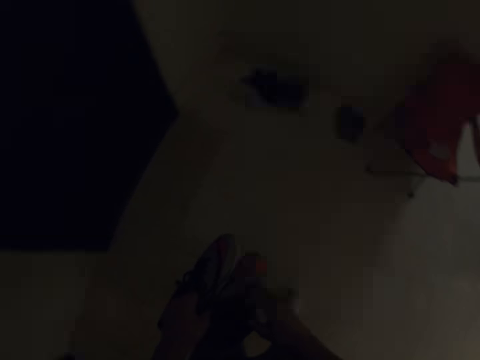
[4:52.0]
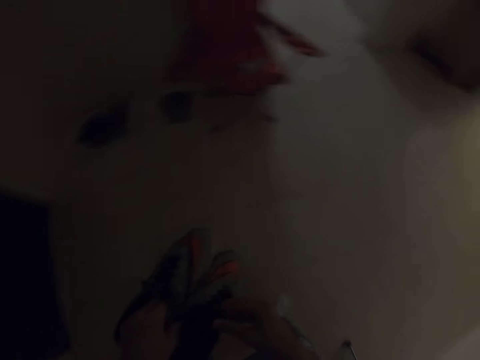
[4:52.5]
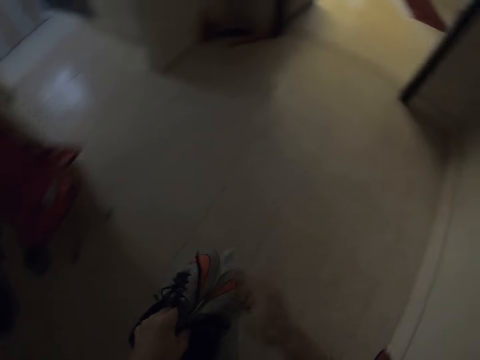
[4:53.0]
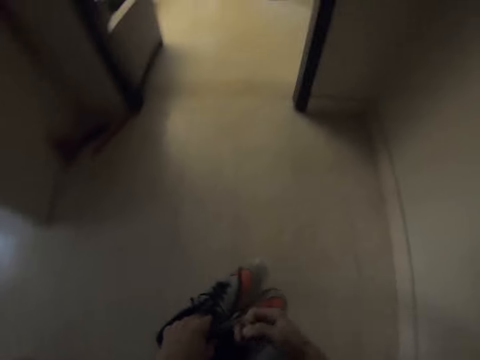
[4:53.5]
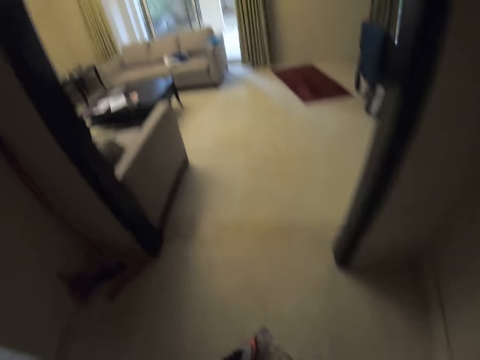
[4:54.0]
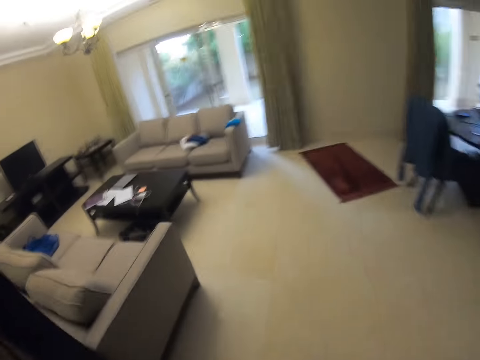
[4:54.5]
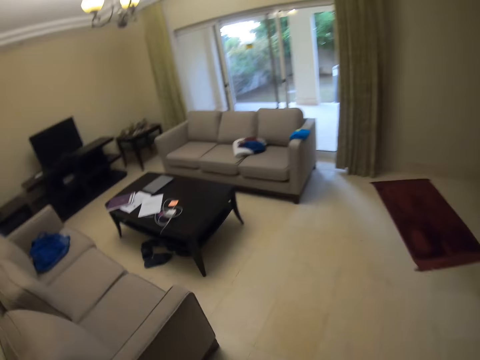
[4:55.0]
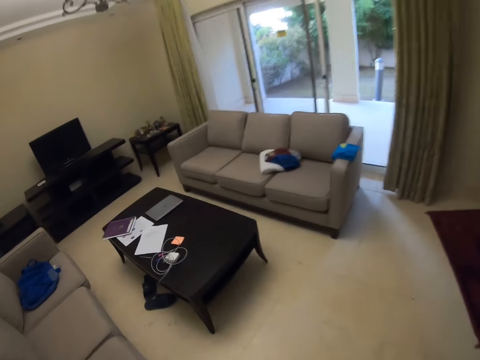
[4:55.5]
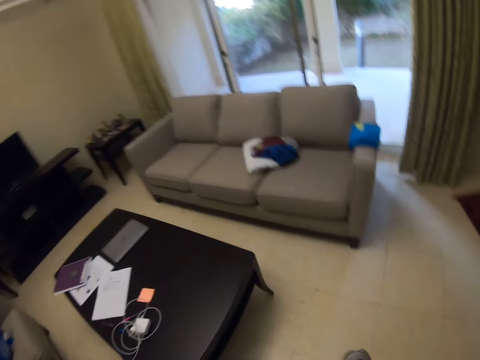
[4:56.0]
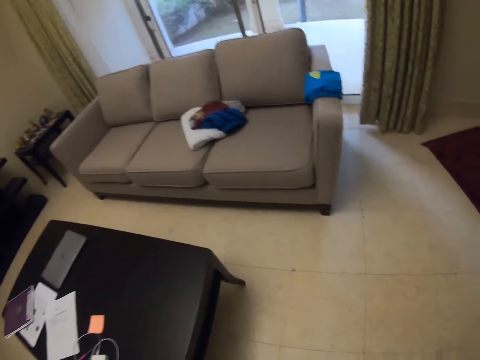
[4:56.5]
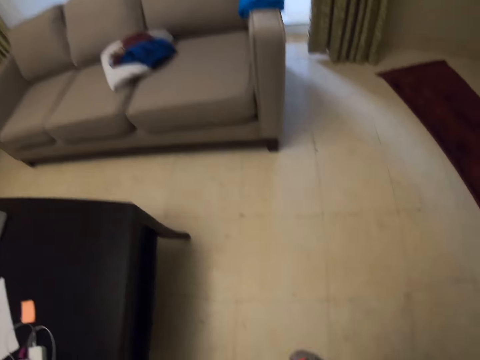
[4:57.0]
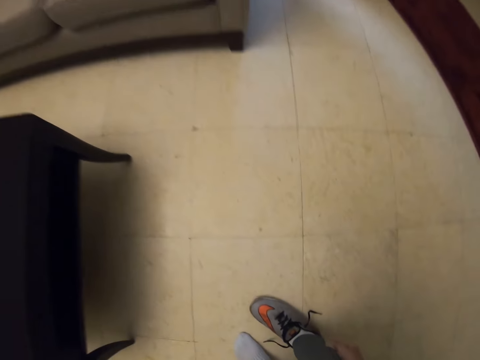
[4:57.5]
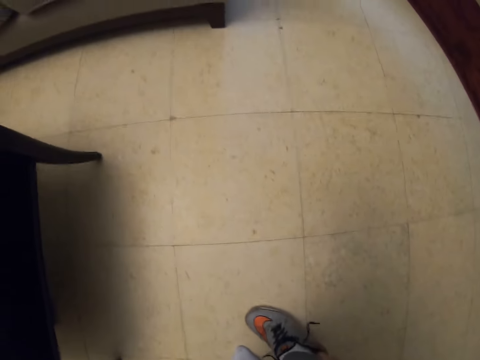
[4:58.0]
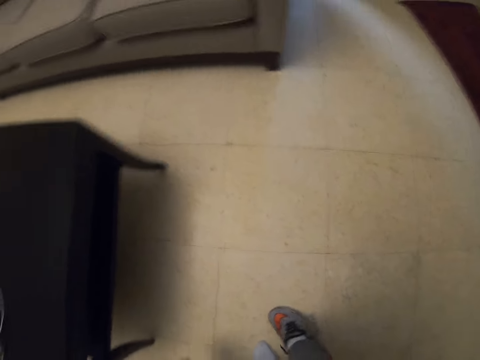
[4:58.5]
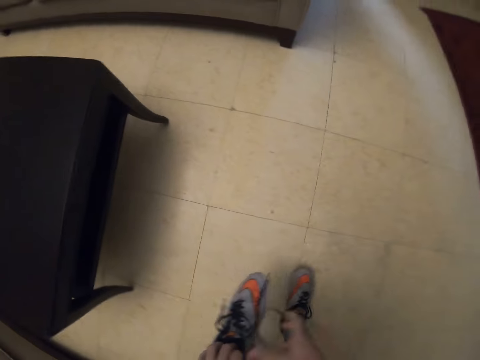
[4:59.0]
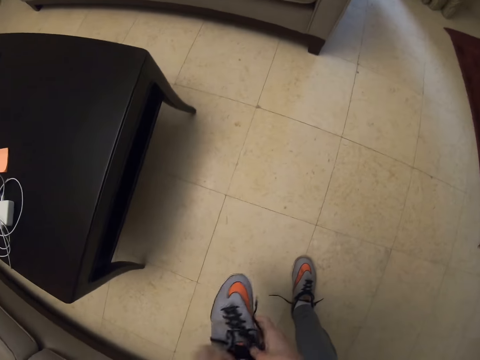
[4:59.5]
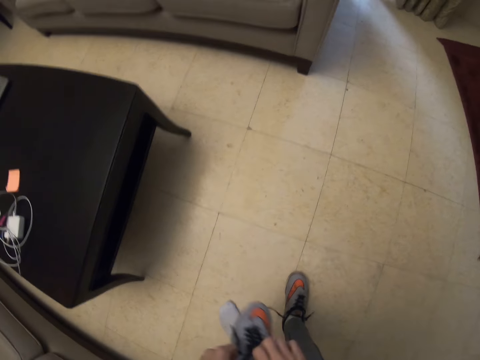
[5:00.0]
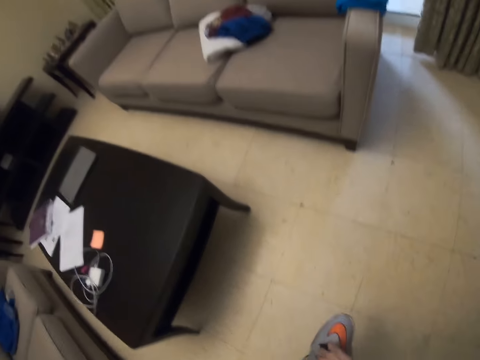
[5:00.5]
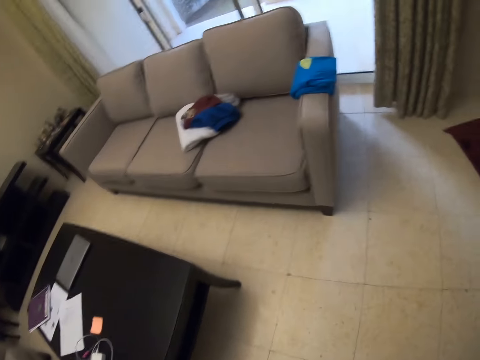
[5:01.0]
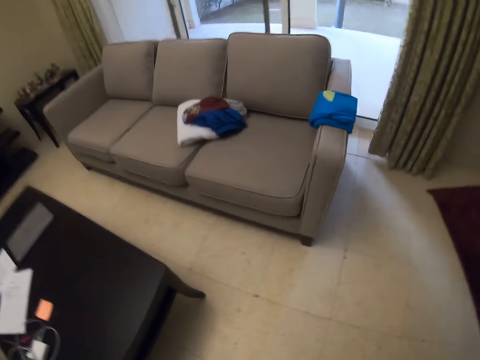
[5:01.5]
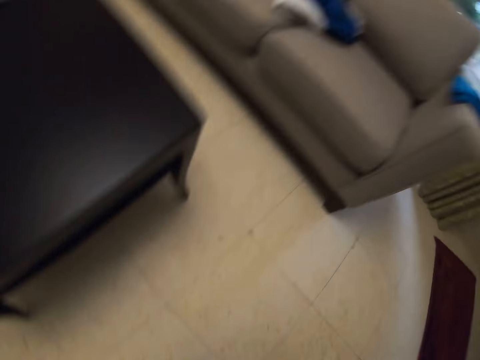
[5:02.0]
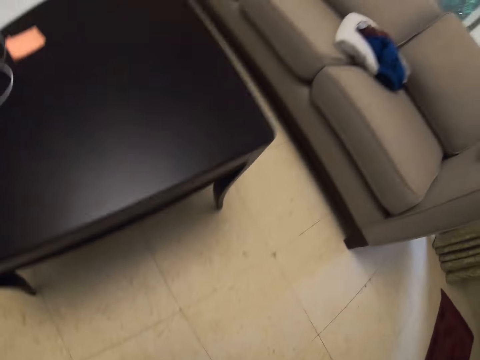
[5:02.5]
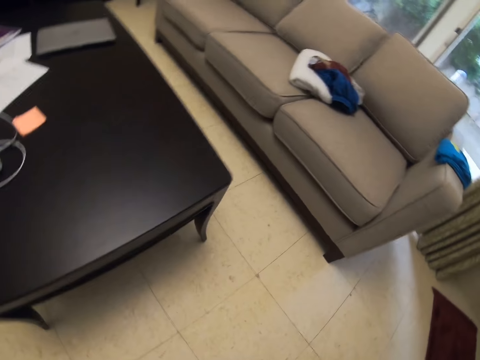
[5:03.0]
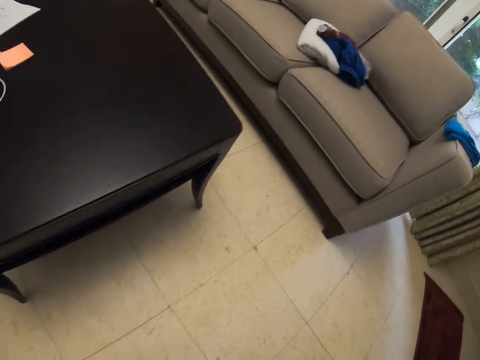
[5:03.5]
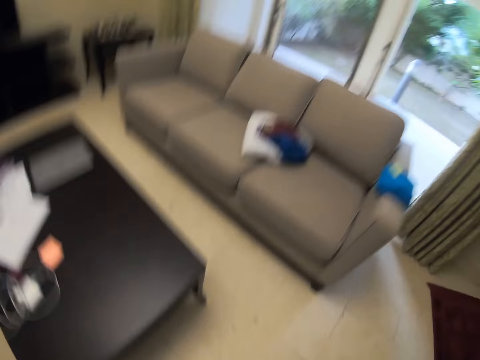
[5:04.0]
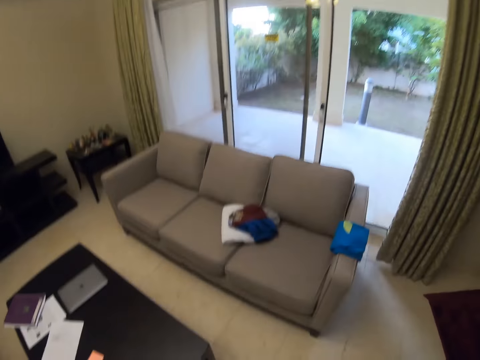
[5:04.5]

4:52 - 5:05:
The camera wearer walks. They untie the shoe lace. They place the shoes on the floor. They wear the shoes.

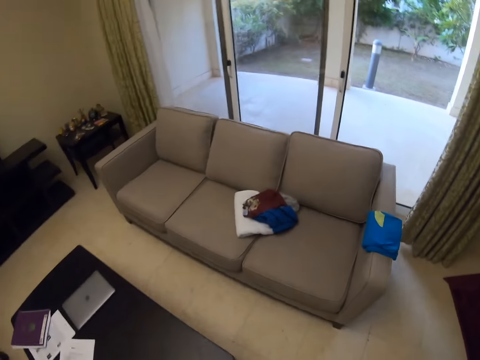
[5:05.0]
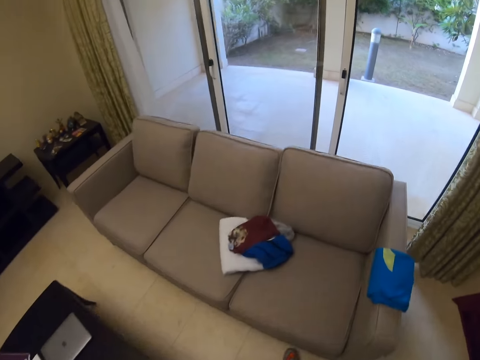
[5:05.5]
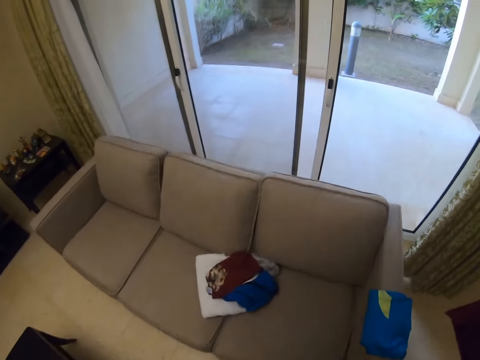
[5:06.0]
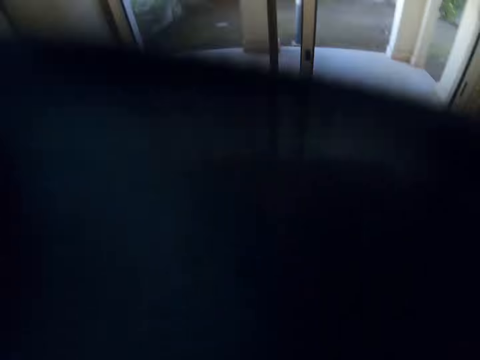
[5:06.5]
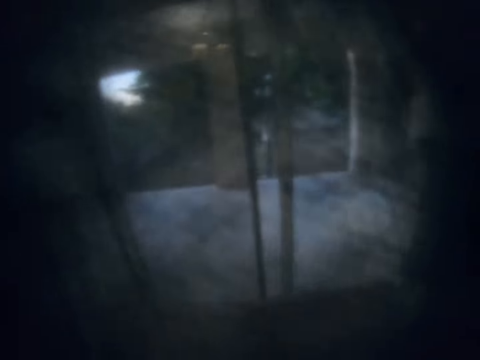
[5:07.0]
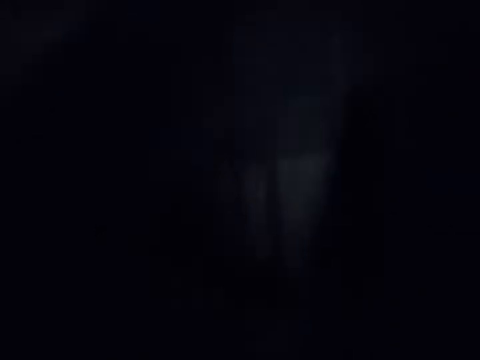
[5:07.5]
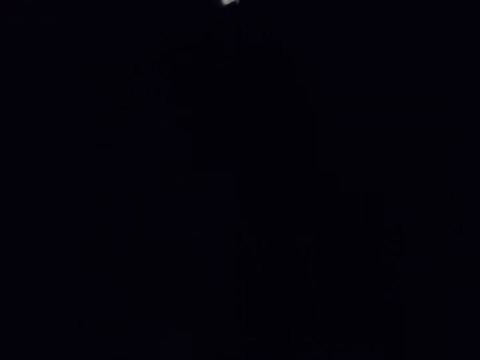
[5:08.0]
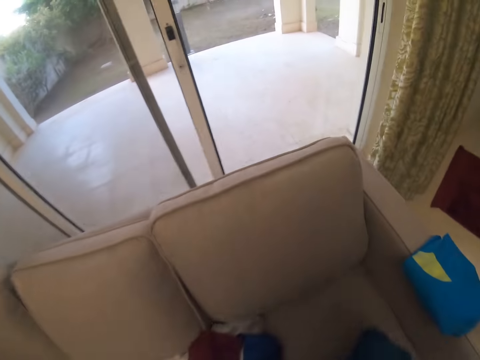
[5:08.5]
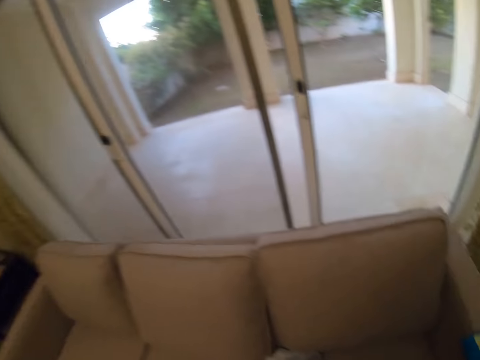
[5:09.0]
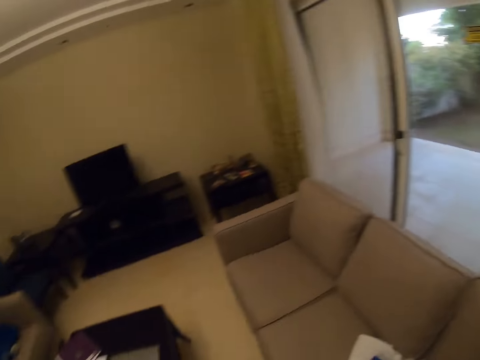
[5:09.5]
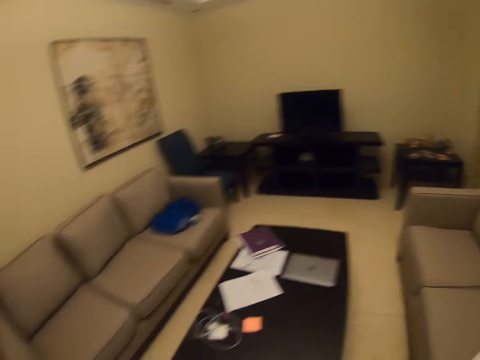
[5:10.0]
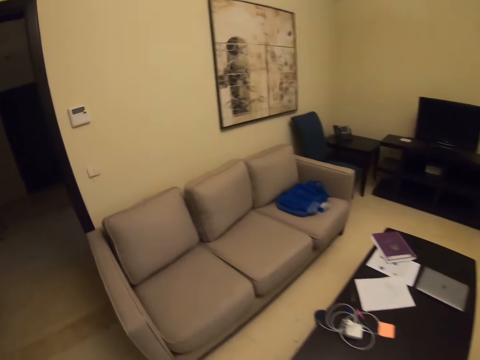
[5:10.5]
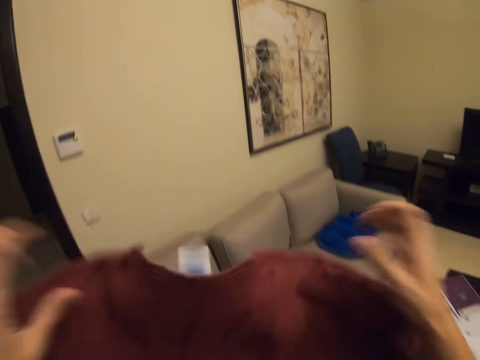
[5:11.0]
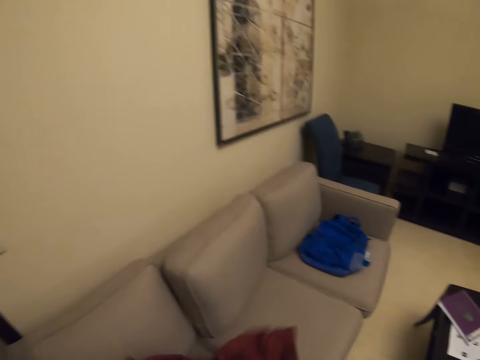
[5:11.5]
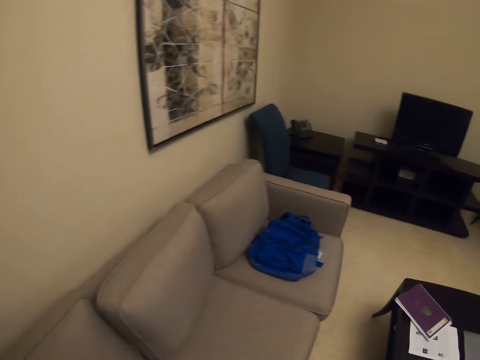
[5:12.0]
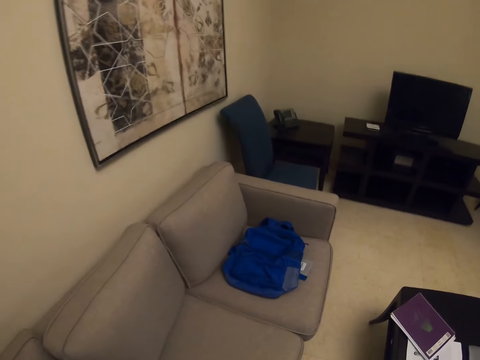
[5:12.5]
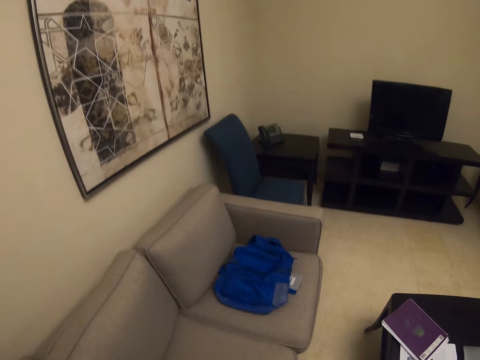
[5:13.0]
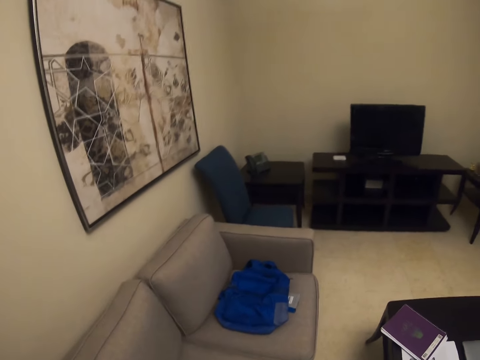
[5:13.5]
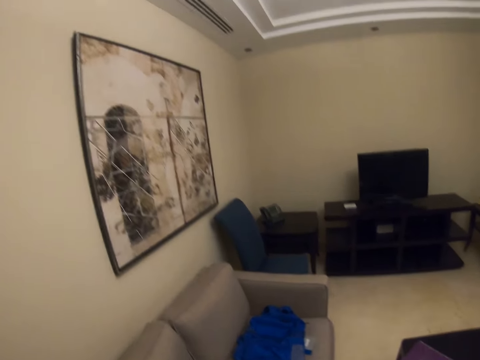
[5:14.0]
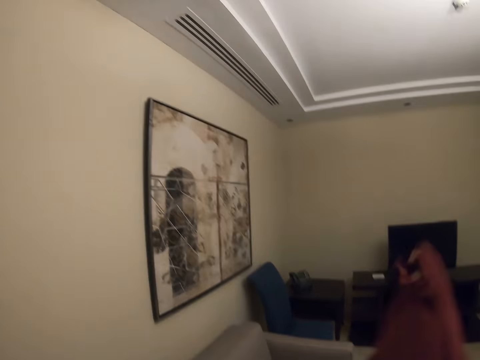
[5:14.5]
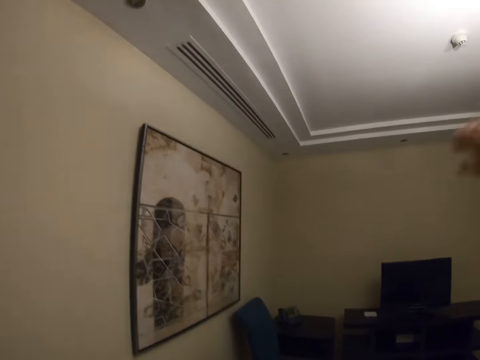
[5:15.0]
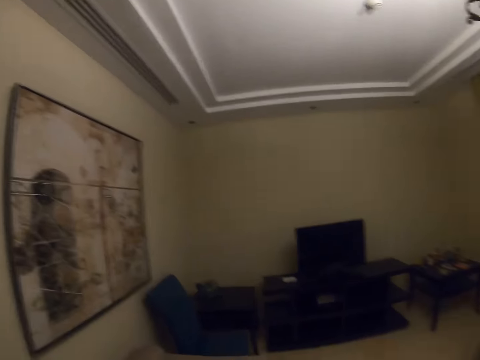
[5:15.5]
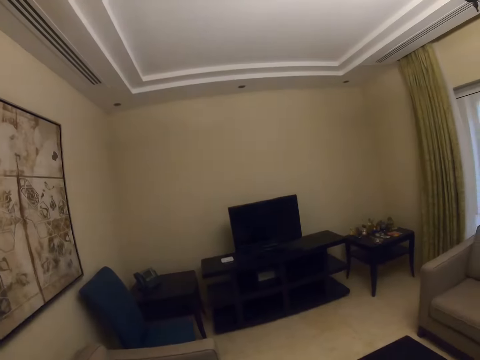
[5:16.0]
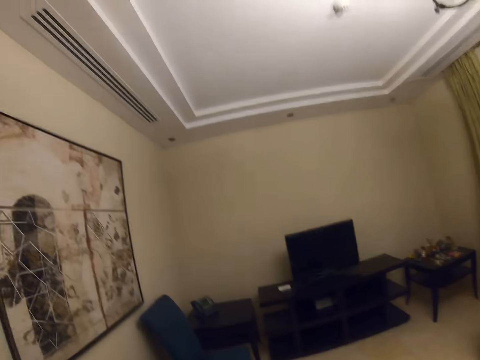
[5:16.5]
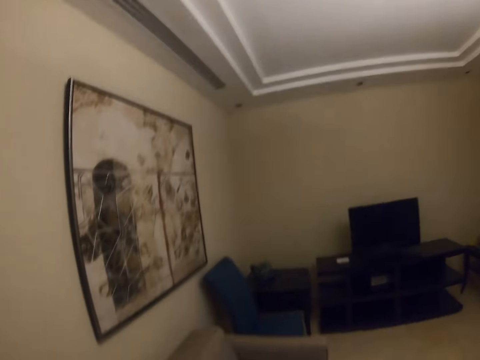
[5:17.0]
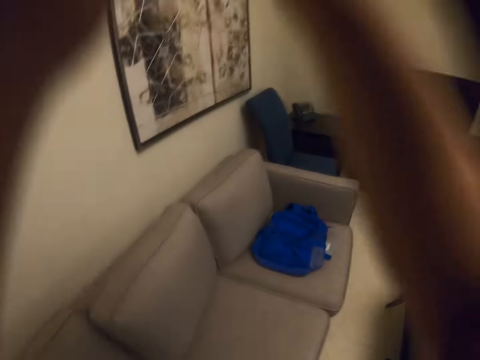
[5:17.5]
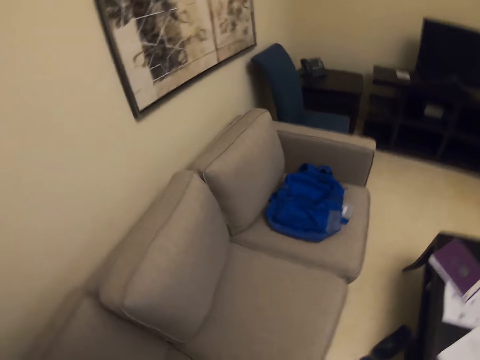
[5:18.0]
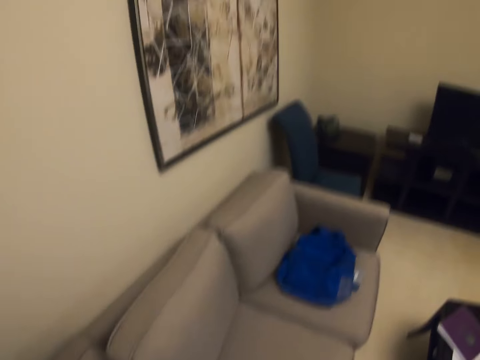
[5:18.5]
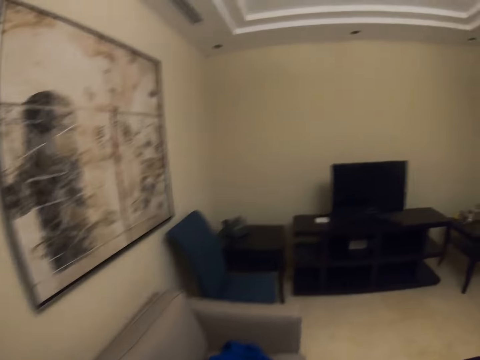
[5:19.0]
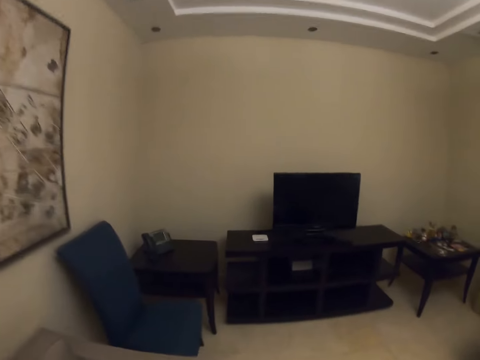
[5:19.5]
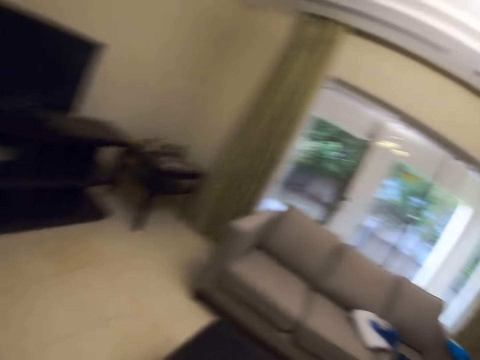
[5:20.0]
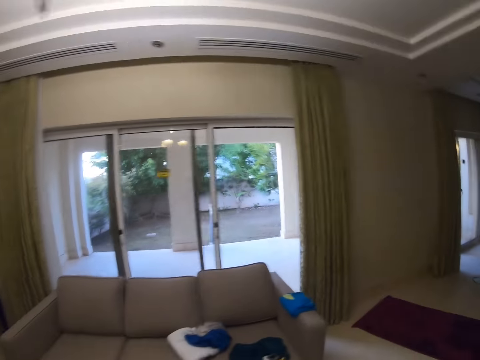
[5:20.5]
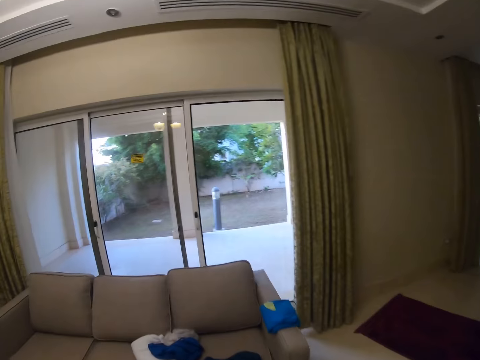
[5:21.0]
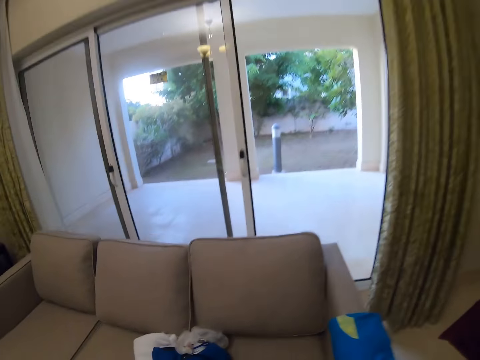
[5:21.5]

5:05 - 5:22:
The camera wearer covers the window. They remove the shirt. They drop the cover. They walk. They throw the shirt on the couch. They hold clothes. They move hands. They hold the clothes. They wear the shirt. They walk around.
